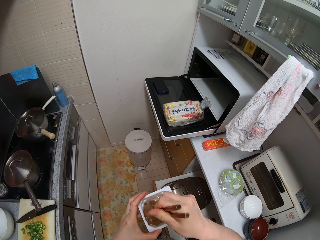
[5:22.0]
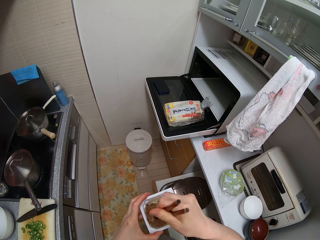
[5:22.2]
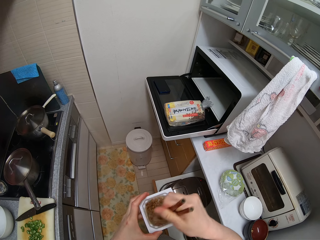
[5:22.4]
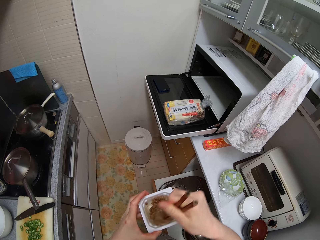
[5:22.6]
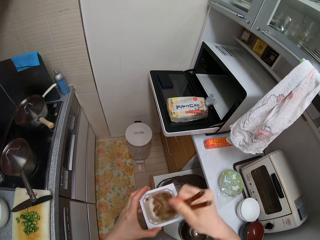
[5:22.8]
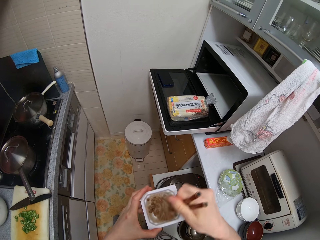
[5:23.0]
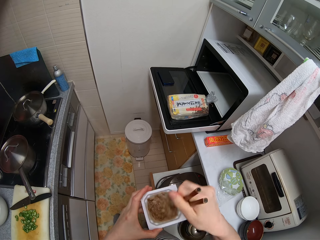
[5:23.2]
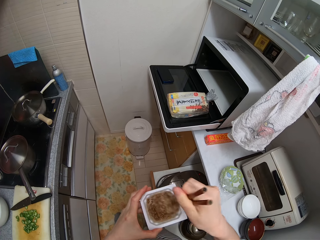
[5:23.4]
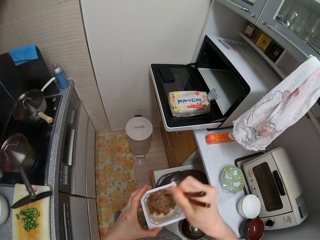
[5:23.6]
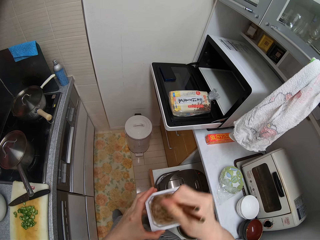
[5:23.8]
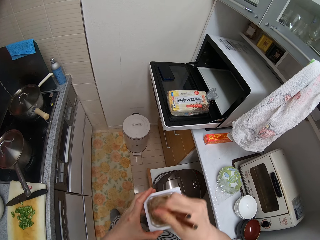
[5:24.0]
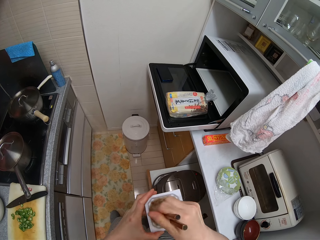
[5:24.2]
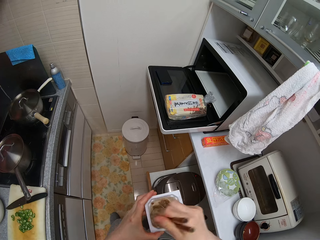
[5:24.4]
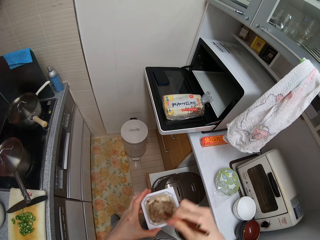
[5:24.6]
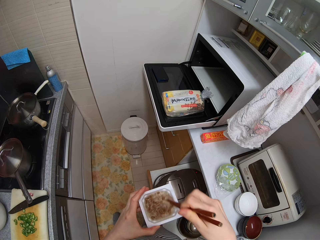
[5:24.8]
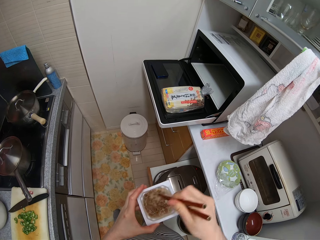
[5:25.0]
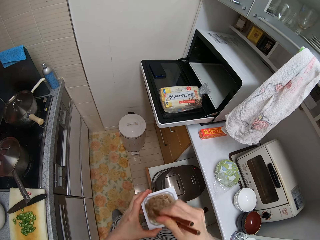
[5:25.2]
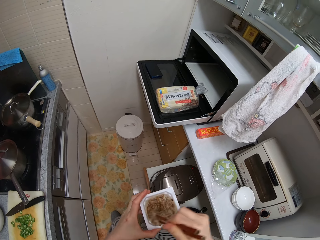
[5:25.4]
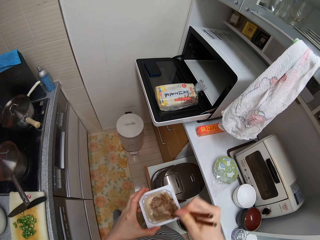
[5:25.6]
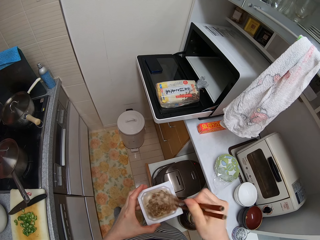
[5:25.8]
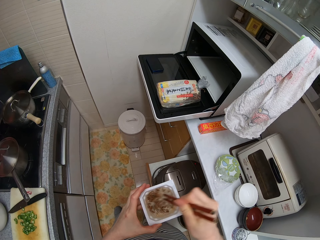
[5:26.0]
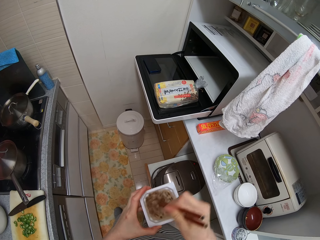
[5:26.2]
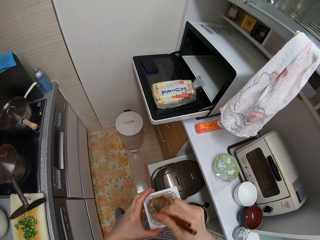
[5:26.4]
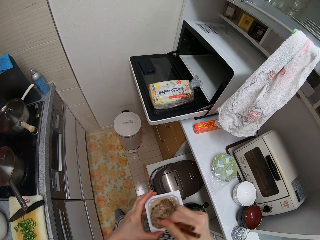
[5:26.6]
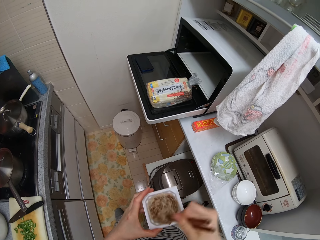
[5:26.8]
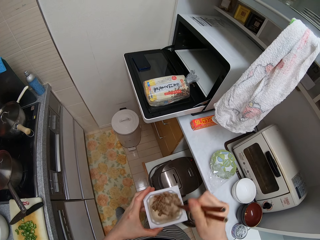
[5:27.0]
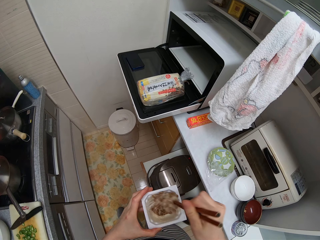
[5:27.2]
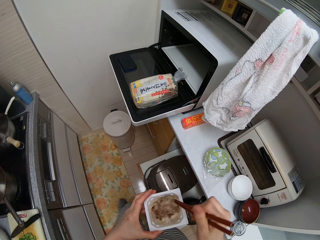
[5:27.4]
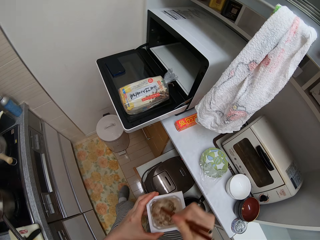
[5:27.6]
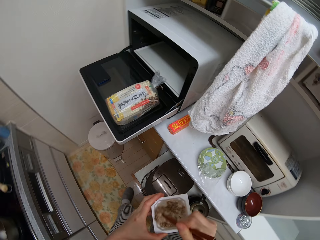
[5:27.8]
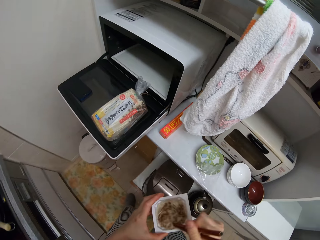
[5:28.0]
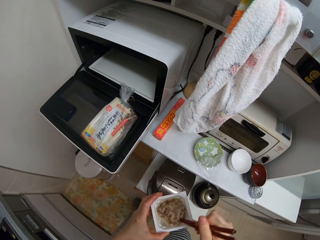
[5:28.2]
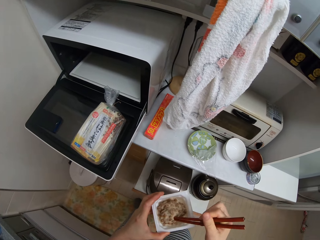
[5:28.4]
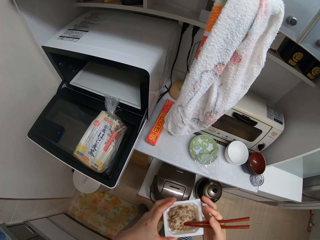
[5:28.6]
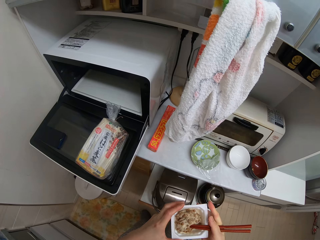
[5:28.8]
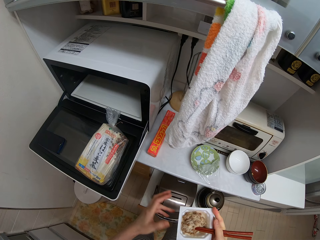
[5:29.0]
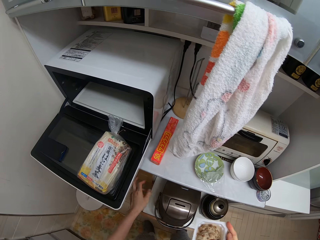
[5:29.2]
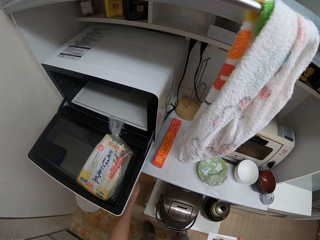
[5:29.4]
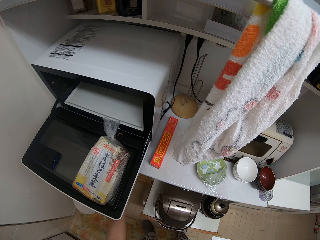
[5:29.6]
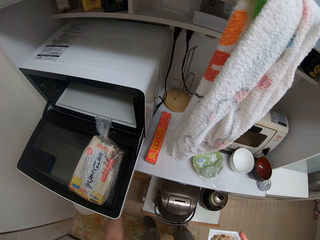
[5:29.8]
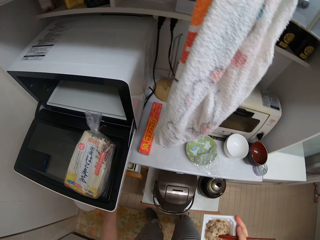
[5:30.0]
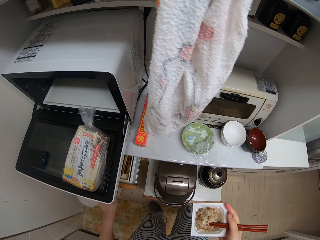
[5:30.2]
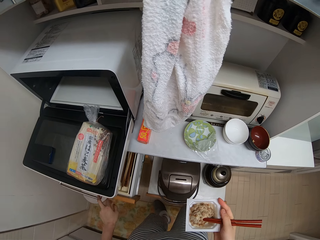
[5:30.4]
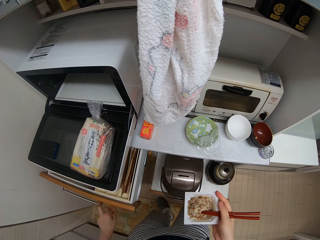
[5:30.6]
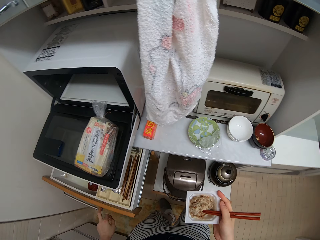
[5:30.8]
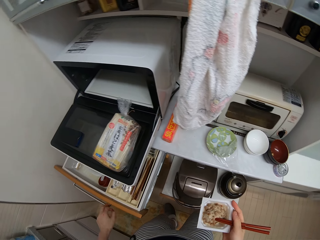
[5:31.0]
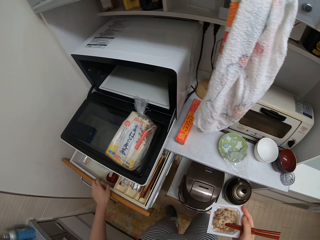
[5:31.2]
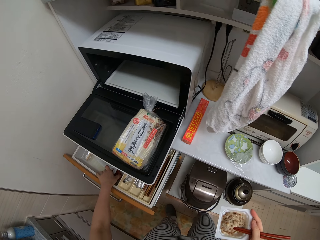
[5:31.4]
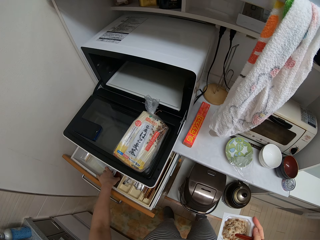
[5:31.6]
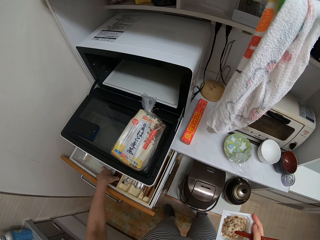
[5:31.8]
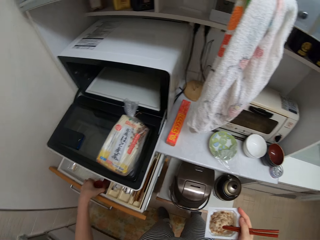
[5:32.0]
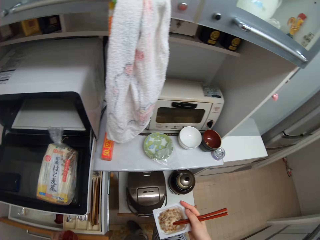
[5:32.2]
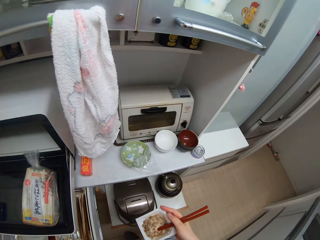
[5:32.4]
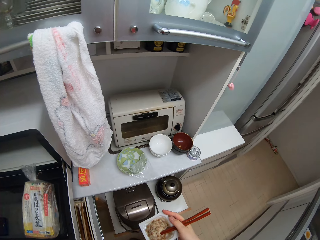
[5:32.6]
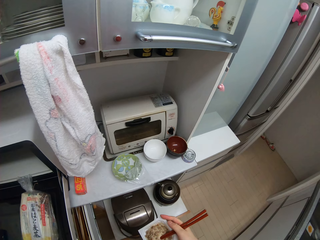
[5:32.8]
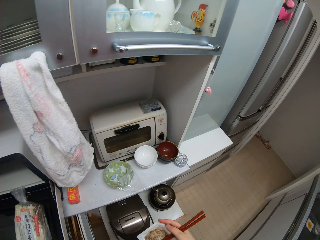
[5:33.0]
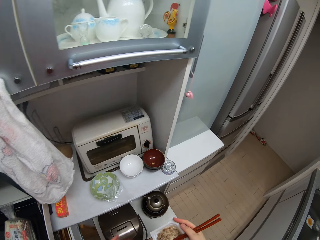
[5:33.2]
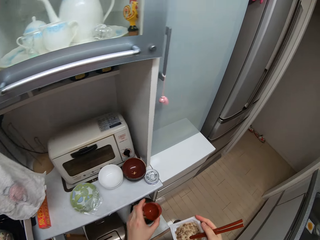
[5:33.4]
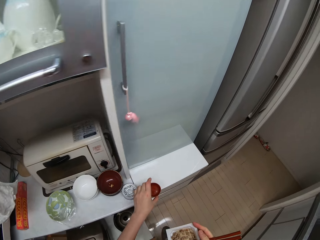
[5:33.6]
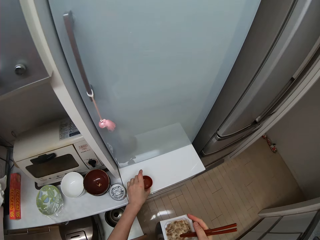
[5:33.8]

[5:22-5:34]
The camera wearer transfers the pack to his right hand. He opens the drawer or kitchen cabinet with his left hand. He picks up a small bowl in the kitchen cabinet with his left hand.

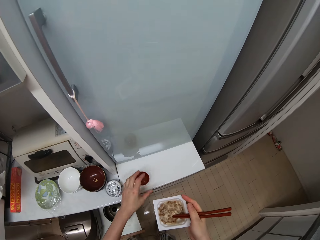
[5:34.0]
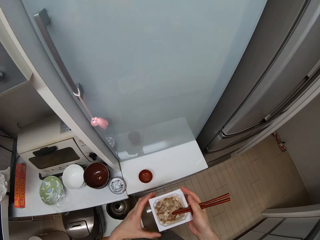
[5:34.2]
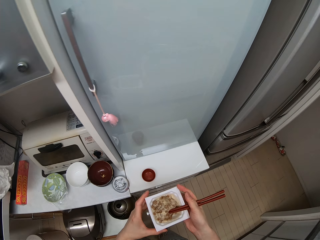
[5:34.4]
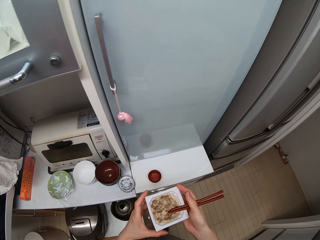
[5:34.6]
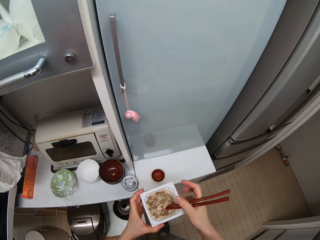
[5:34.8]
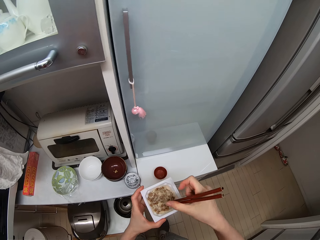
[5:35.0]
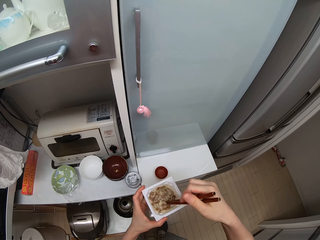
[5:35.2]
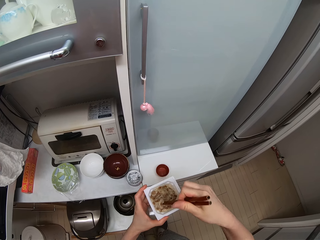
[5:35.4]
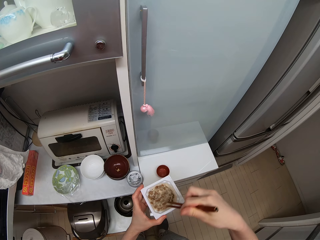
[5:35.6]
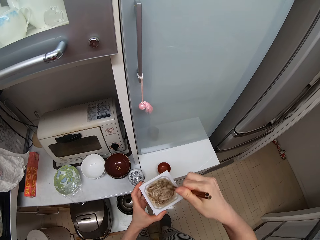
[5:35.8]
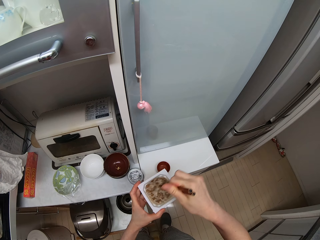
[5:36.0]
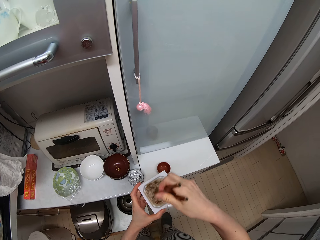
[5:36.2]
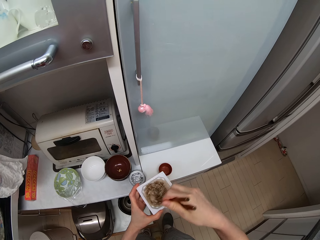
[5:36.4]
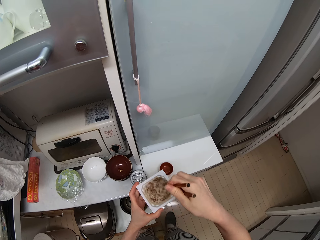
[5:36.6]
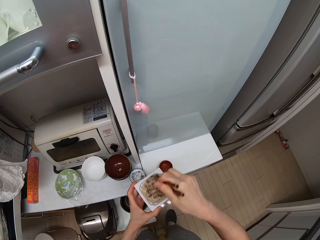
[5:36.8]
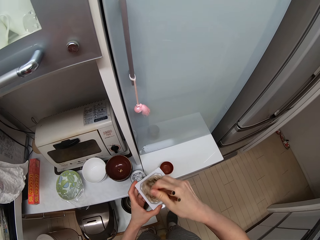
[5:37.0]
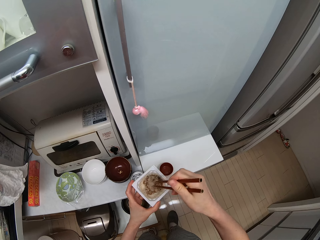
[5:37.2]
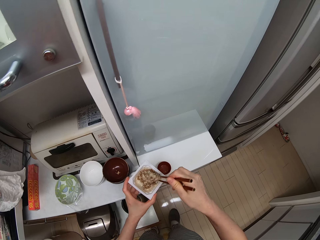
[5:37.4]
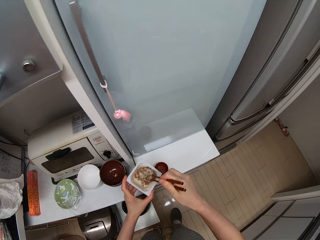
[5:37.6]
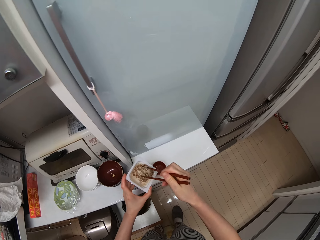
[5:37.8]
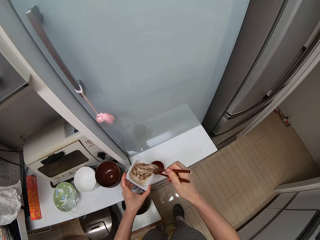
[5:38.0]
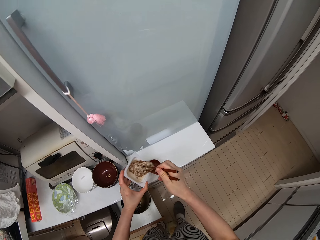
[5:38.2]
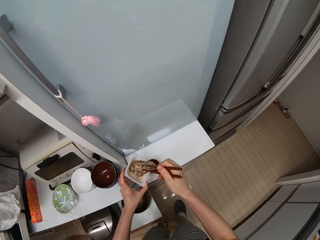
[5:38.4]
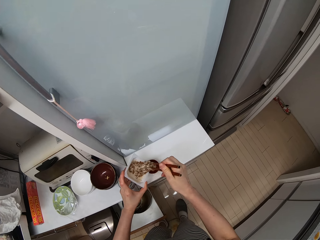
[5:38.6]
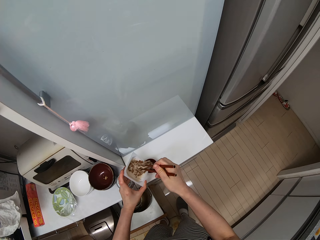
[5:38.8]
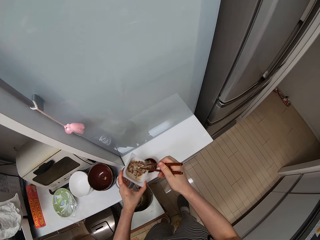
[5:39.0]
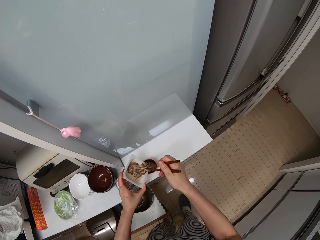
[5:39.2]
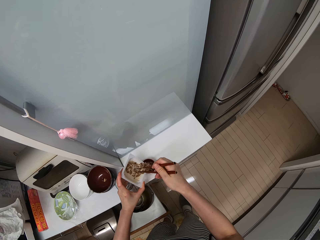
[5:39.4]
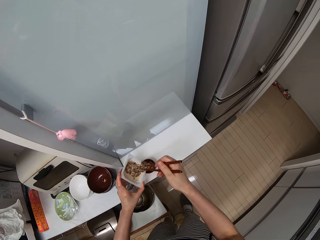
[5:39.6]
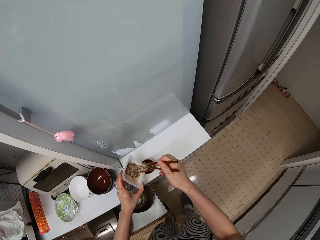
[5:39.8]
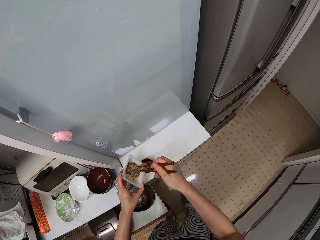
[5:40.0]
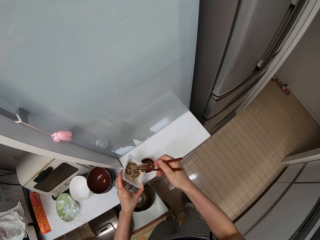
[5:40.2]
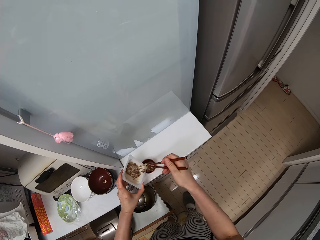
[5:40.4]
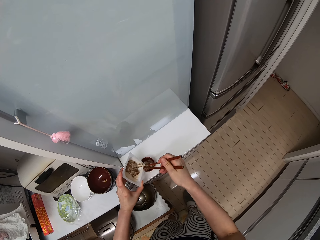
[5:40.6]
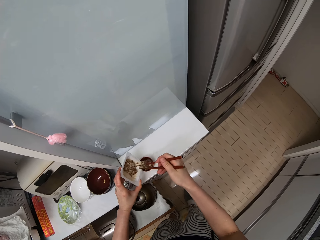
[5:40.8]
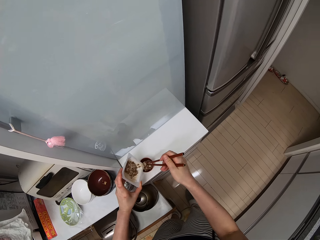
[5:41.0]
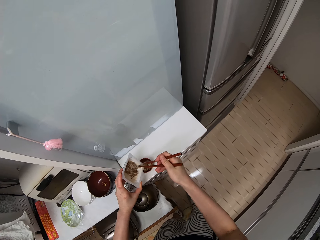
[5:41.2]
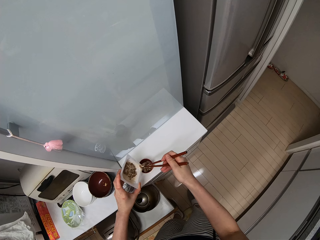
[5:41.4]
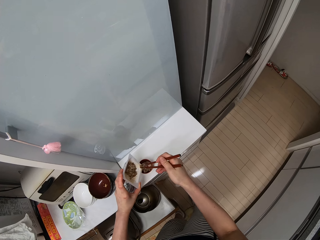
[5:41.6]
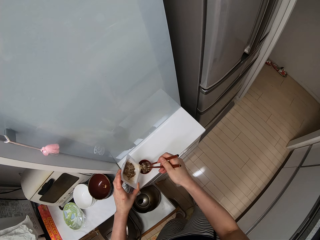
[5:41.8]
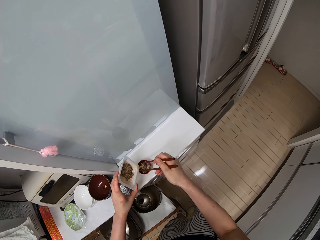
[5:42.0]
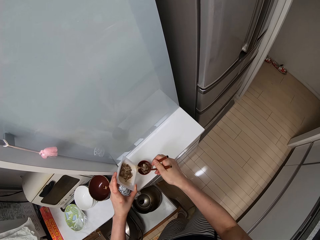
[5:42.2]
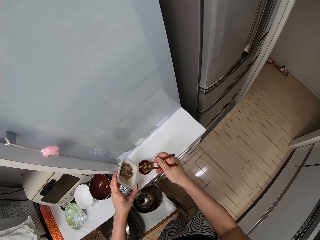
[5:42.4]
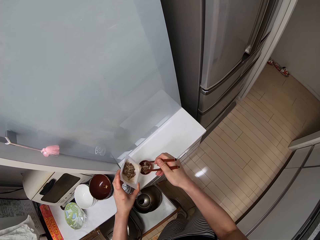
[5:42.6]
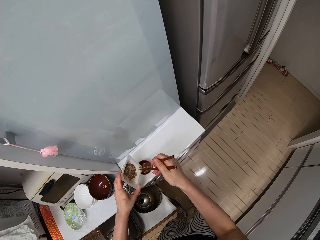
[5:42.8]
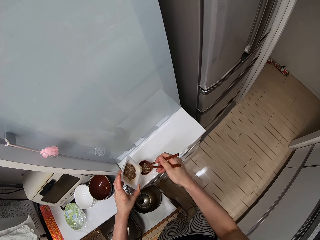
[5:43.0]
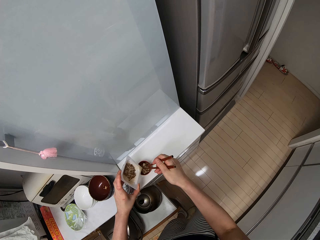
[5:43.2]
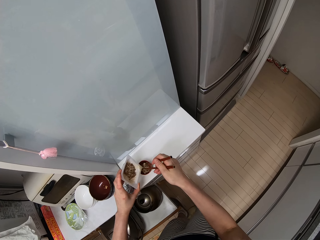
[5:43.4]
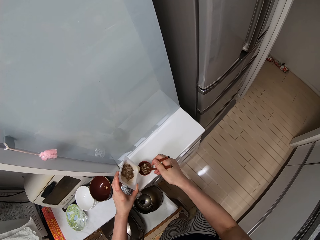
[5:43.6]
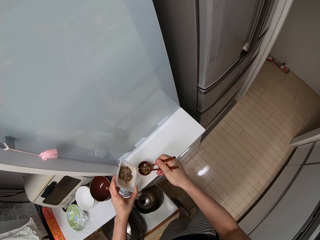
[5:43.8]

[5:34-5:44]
The camera wearer drops the small bowl or cup on the countertop with his left hand. He holds something with his hands. He transfers the pack to his left hand. He stirs the liquid in the pack with the chopsticks. He pours the liquid in the cup.
